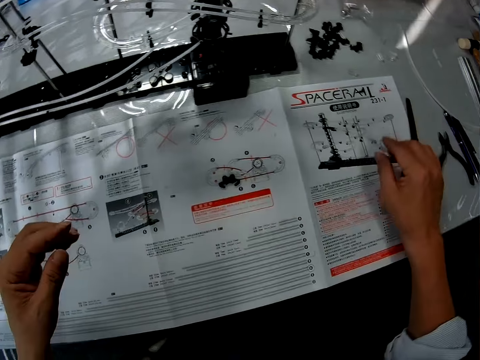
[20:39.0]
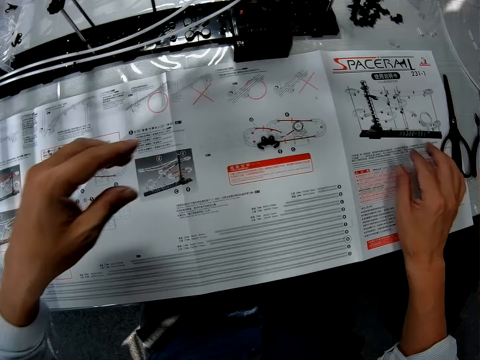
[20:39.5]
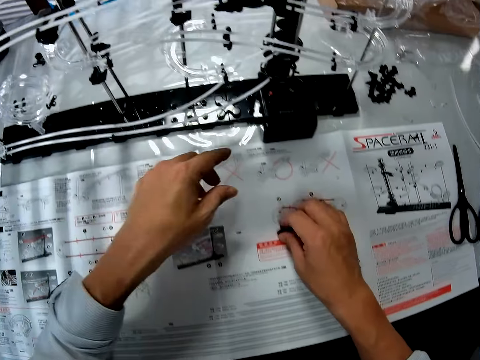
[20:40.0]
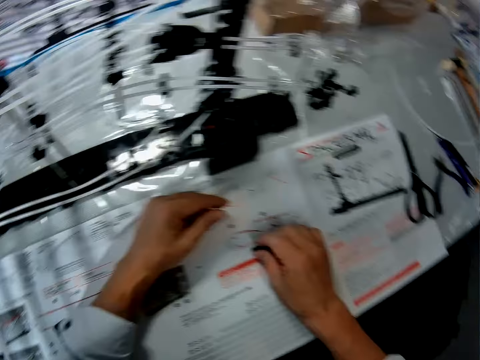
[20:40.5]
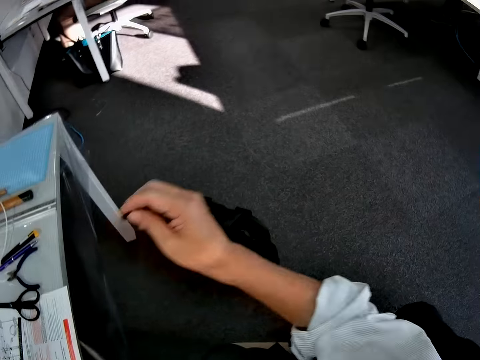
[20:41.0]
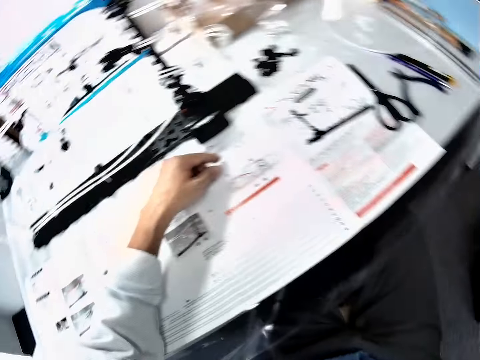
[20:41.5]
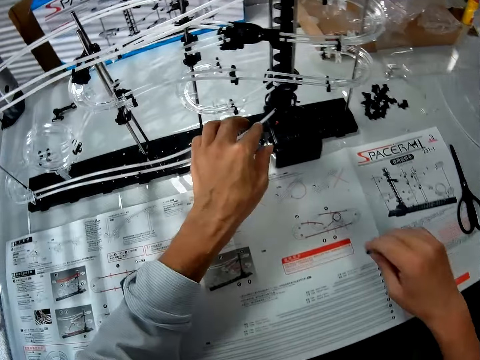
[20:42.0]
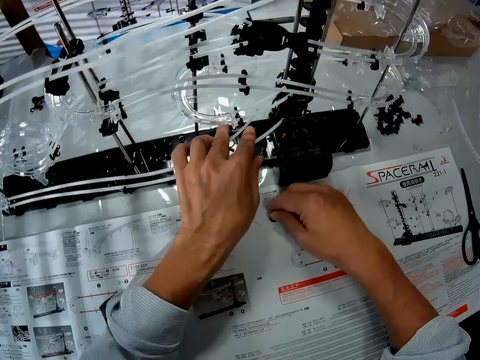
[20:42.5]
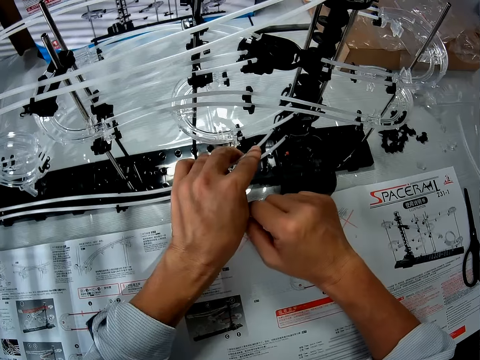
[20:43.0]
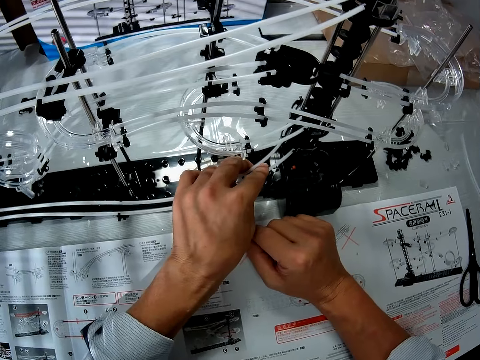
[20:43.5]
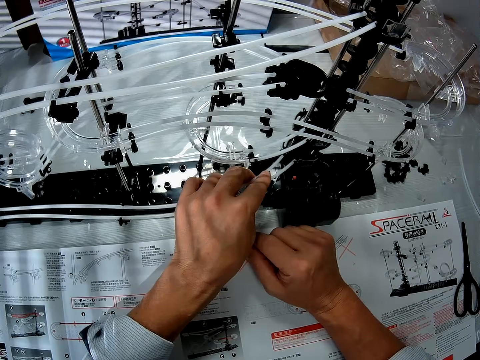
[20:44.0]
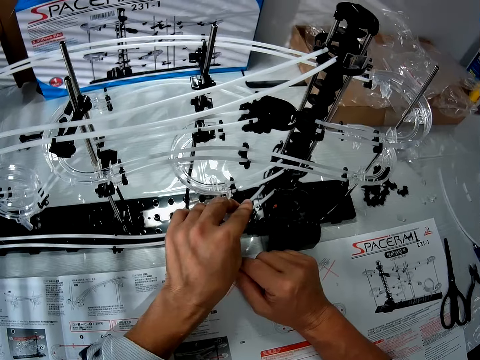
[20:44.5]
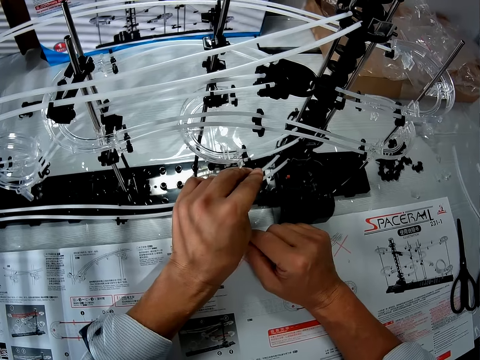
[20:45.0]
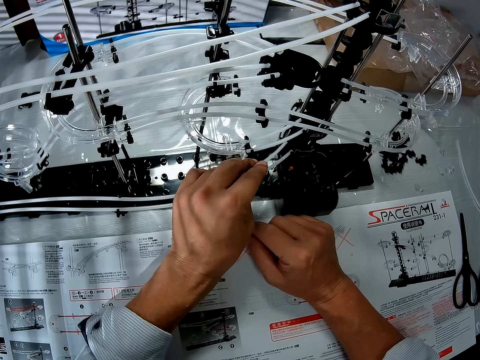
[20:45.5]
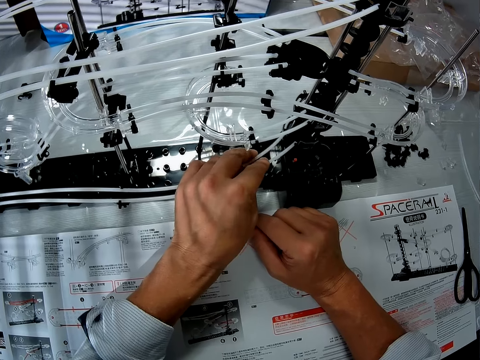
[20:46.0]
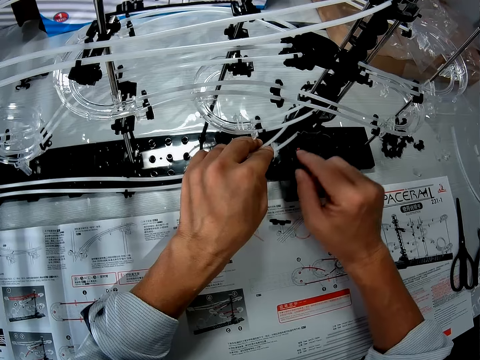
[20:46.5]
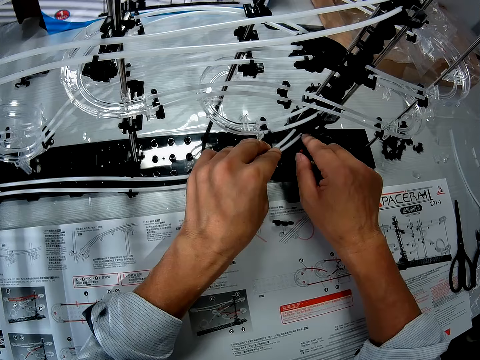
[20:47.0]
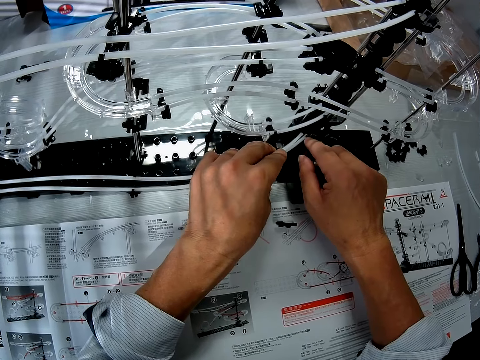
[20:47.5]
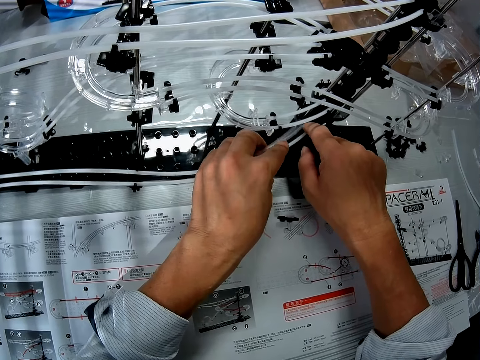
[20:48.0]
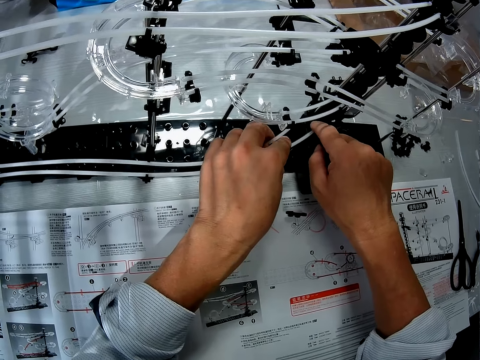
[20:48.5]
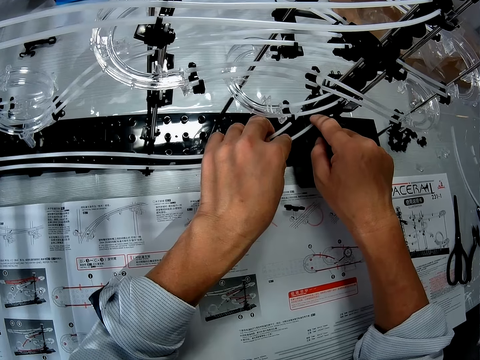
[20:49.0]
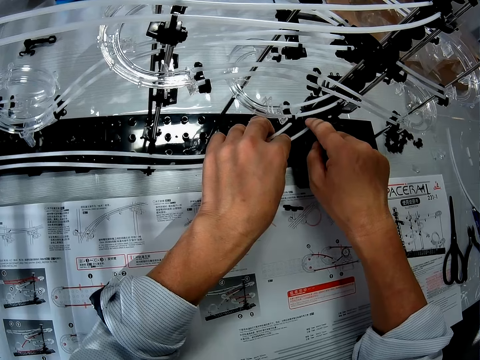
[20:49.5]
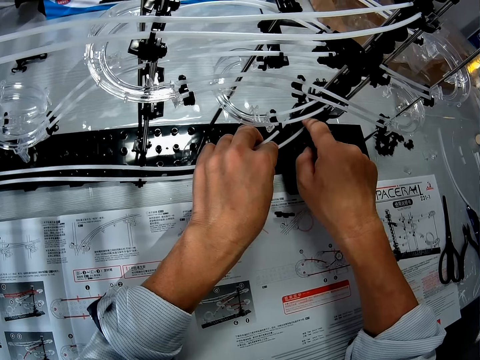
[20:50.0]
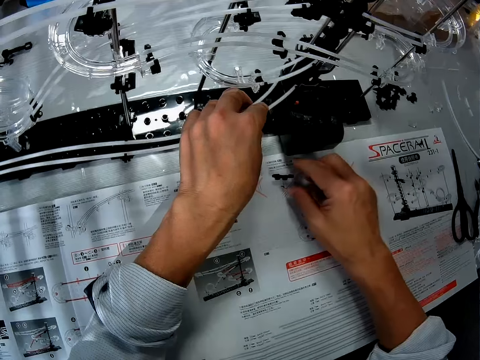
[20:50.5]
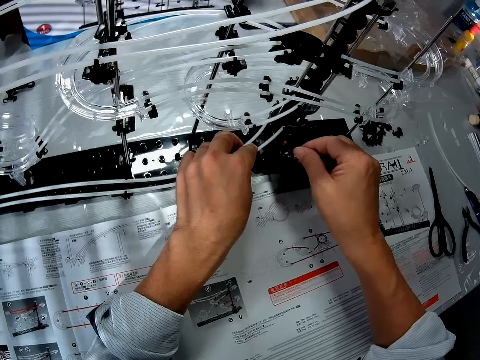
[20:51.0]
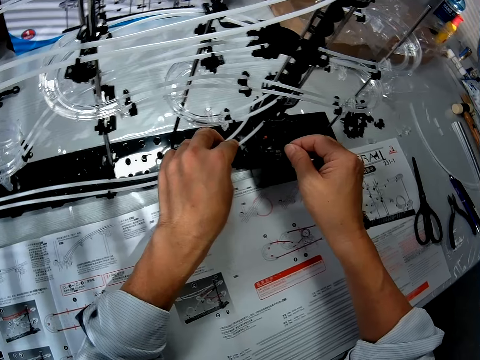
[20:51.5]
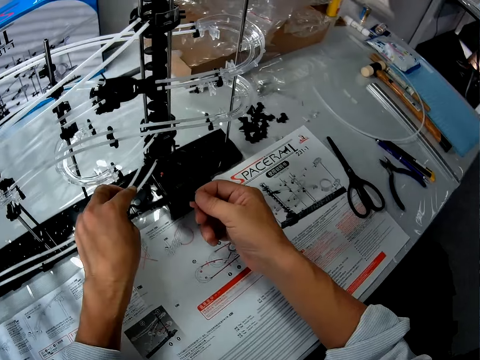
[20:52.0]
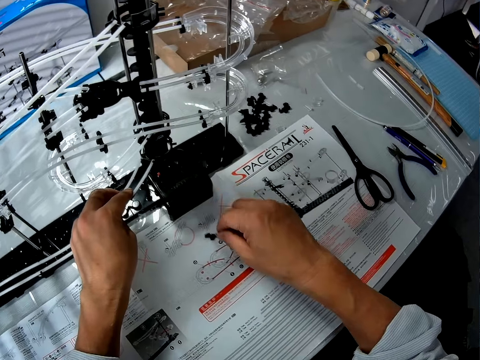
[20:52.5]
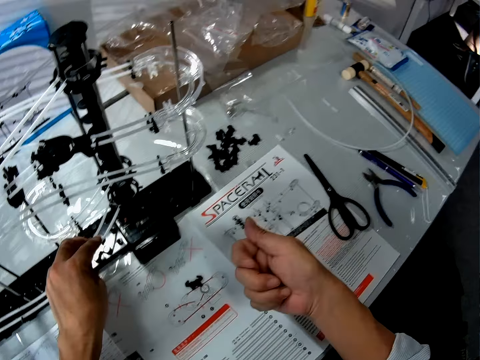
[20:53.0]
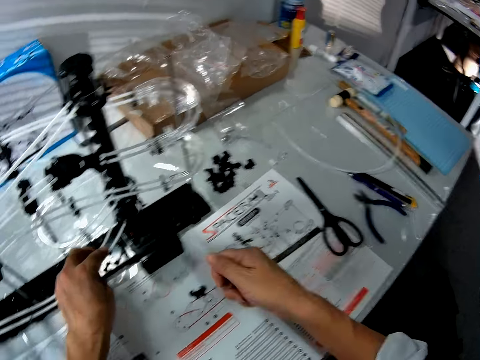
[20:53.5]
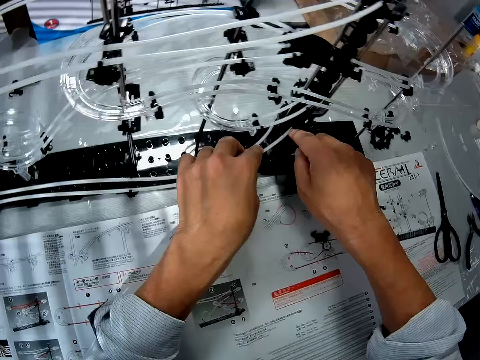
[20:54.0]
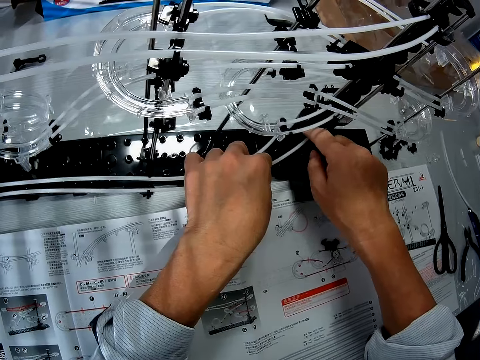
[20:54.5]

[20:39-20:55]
The camera wearer picks up the plastic craft from the manual paper. They put the plastic craft on the manual paper. They fix the pipe crafts in the space rail craft. They touch the space rail. They pick up the plastic craft from the manual paper. They fix the plastic craft in the space rail craft. They put the plastic craft on the manual paper.

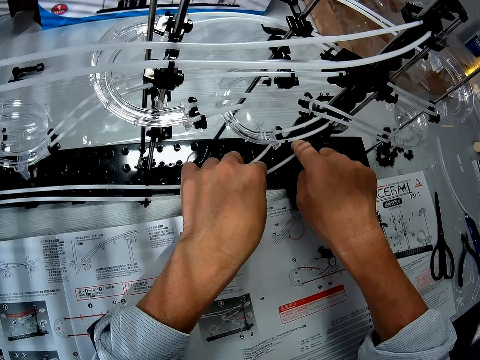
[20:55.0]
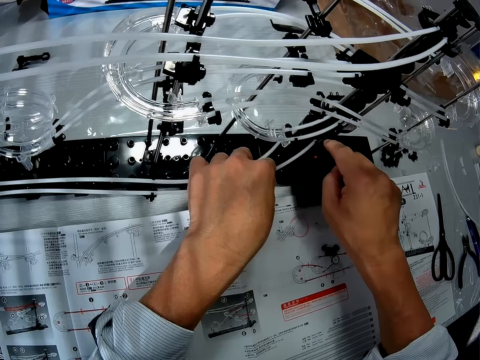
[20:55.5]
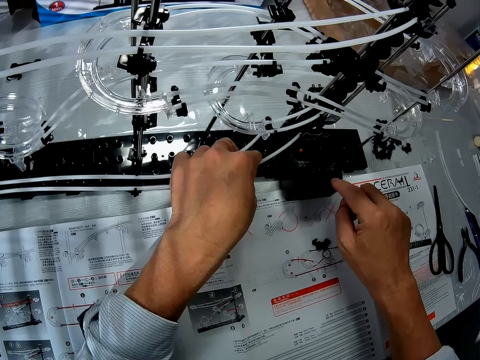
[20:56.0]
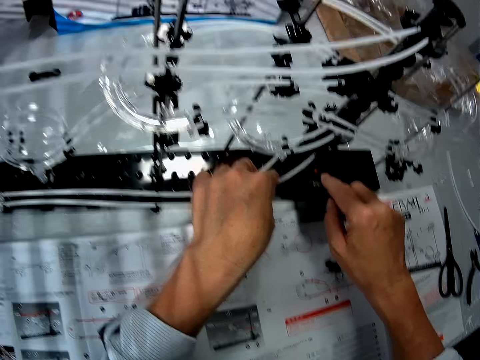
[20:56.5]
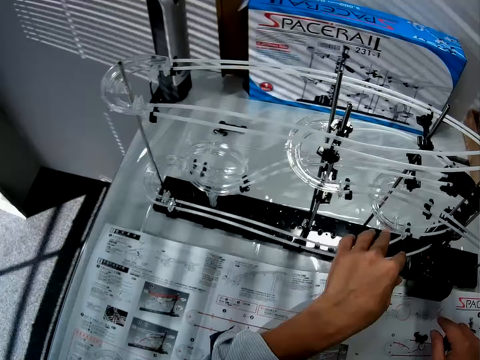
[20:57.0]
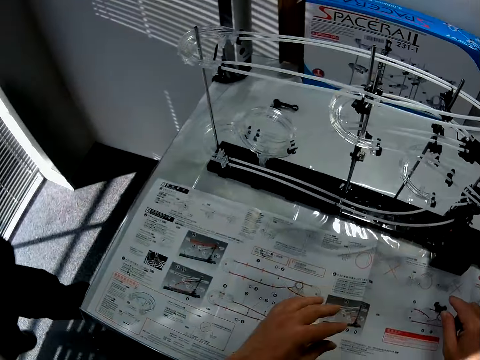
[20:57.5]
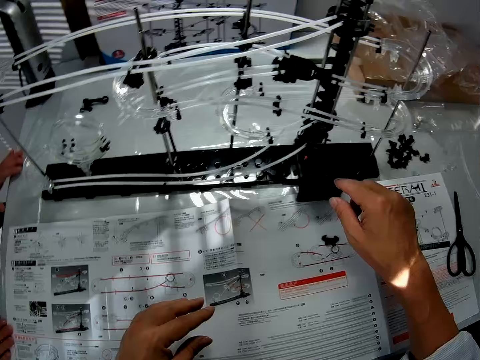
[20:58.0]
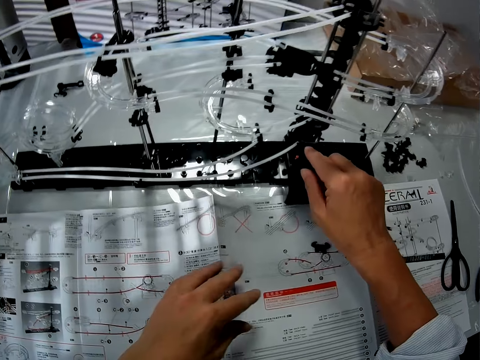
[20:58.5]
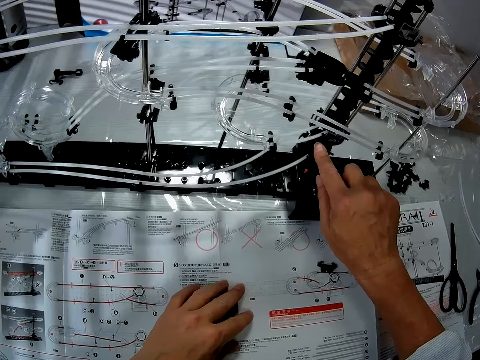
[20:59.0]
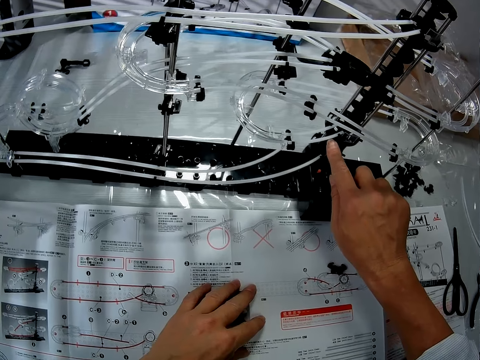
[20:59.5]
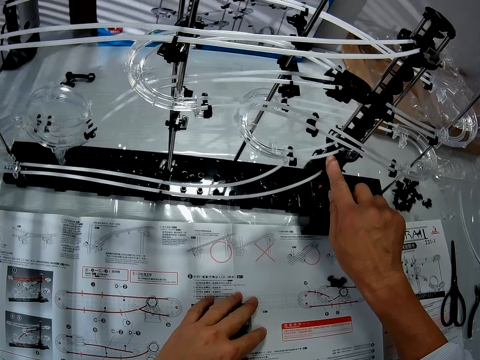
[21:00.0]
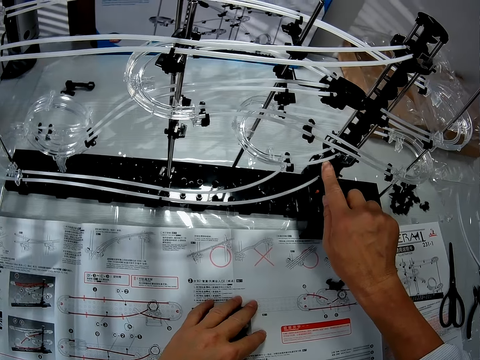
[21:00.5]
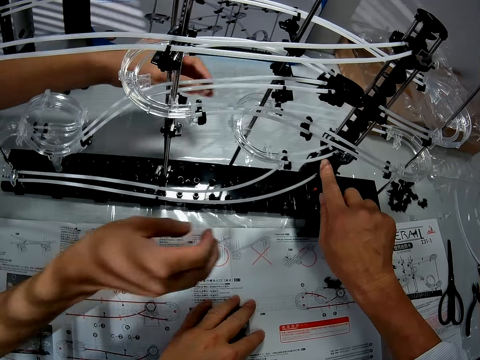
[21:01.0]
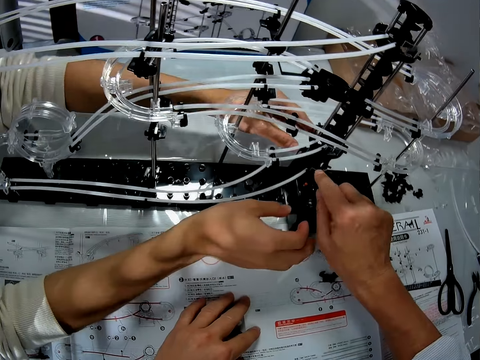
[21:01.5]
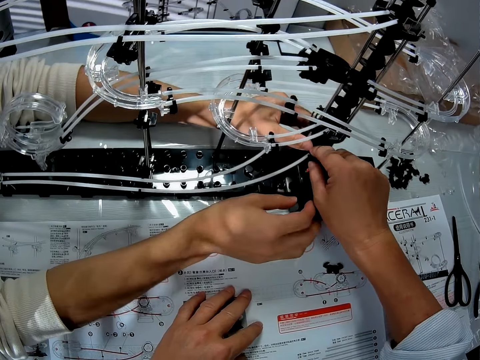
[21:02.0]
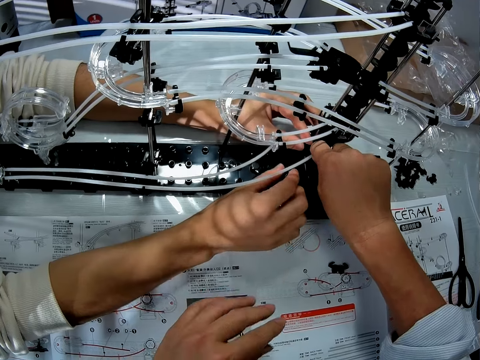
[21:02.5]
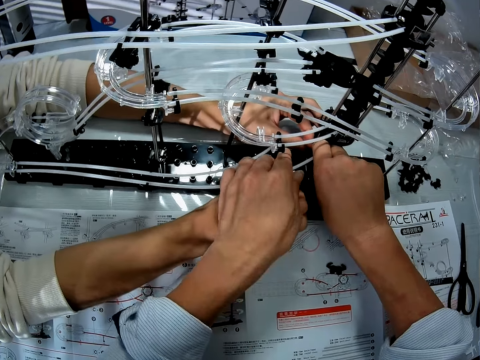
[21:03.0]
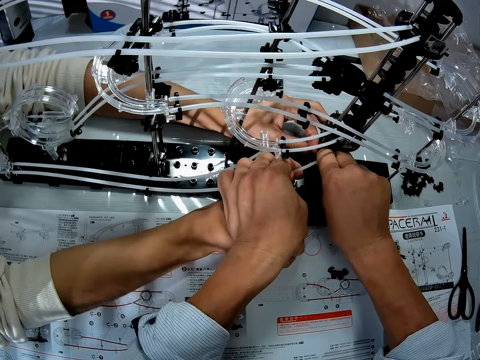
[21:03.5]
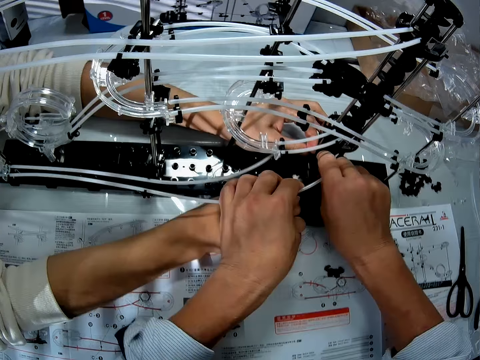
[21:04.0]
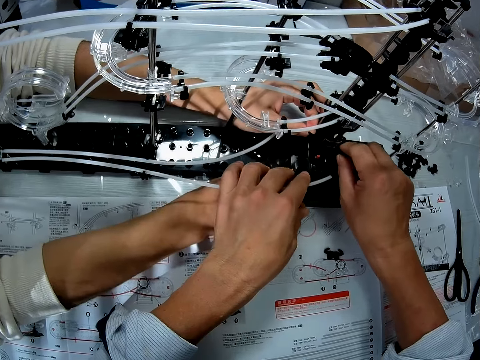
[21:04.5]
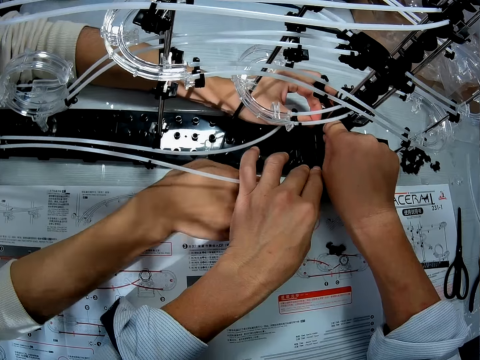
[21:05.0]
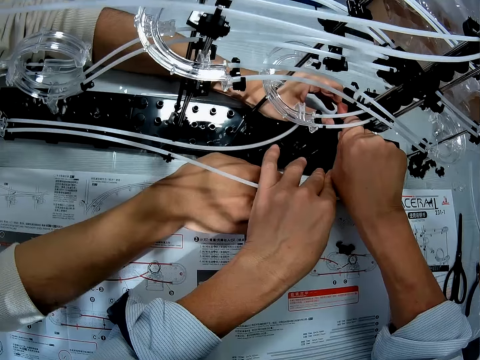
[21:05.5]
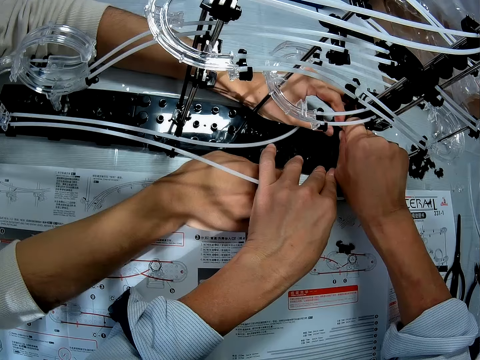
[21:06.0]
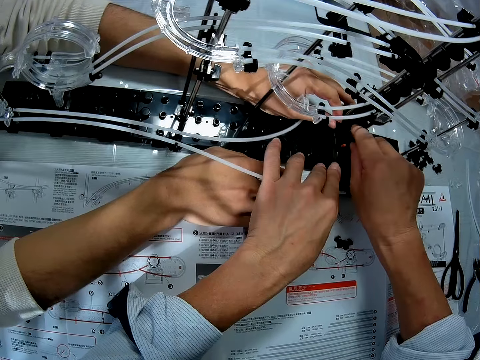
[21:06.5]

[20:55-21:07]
The camera wearer fixes the pipe craft in the space rail craft. They remove the hand from the space rail craft. They stare at the space rail craft. They remove the hands from the space rail craft. They stare at the space rail craft. A person holds the space rail craft. The person touches the space rail. The camera wearer fixes the pipe crafts of the space rail.
